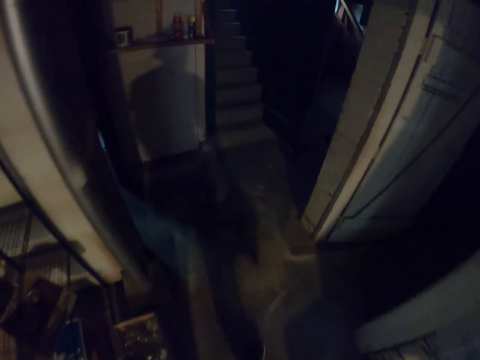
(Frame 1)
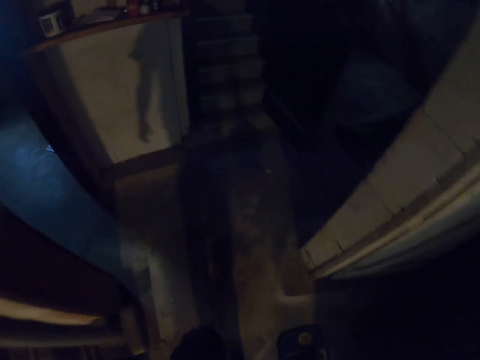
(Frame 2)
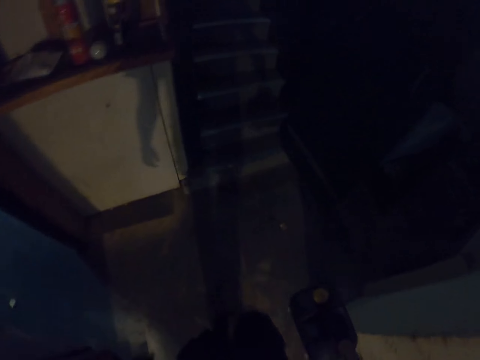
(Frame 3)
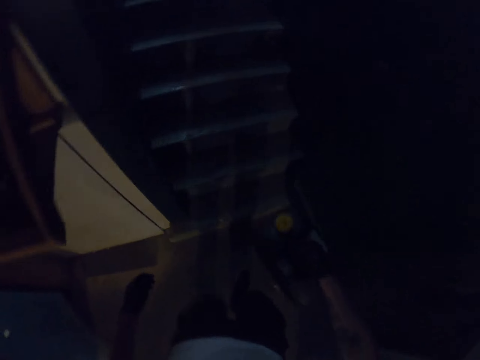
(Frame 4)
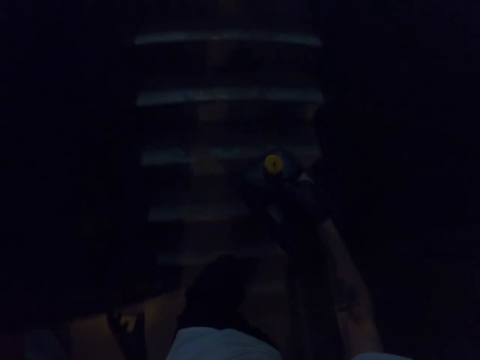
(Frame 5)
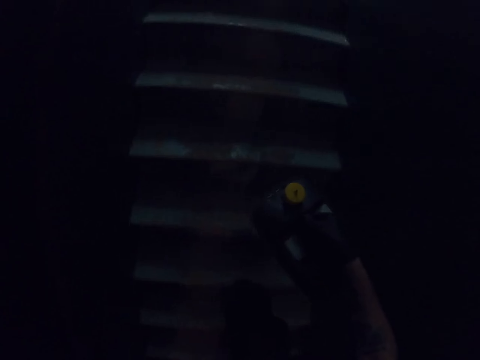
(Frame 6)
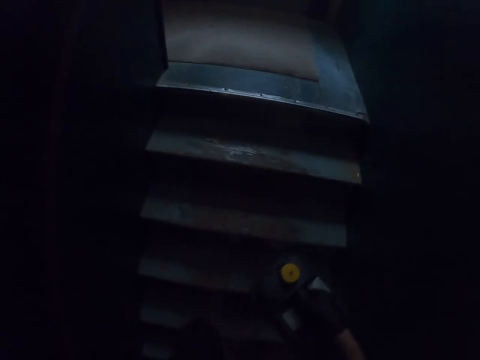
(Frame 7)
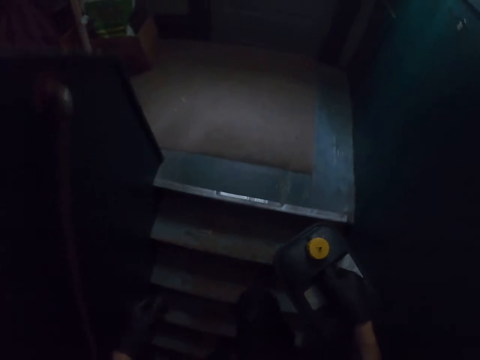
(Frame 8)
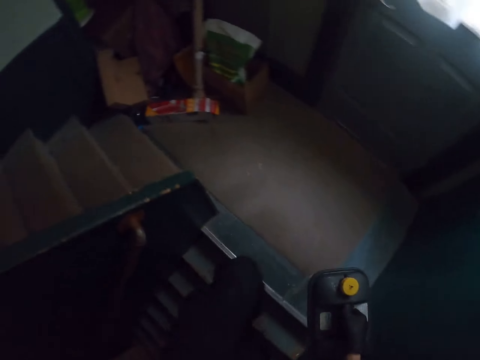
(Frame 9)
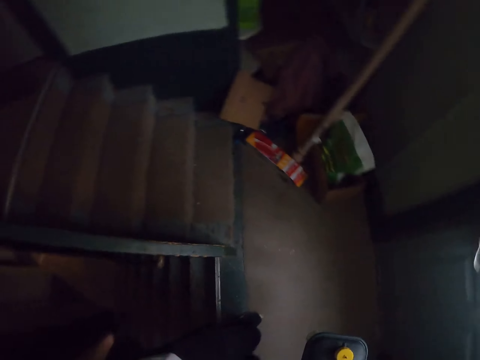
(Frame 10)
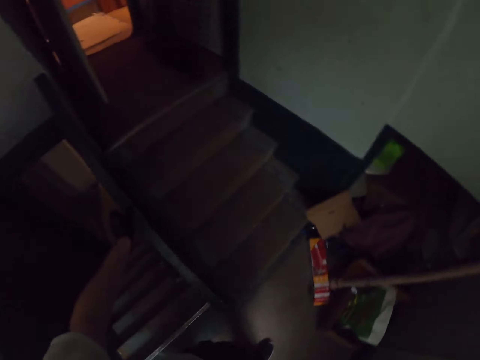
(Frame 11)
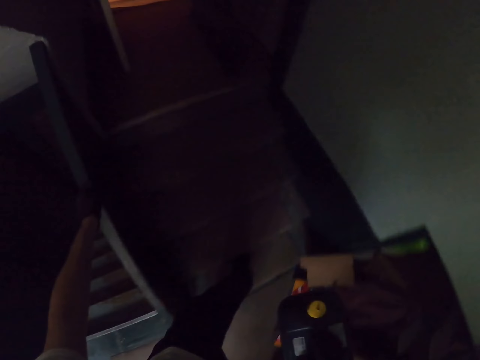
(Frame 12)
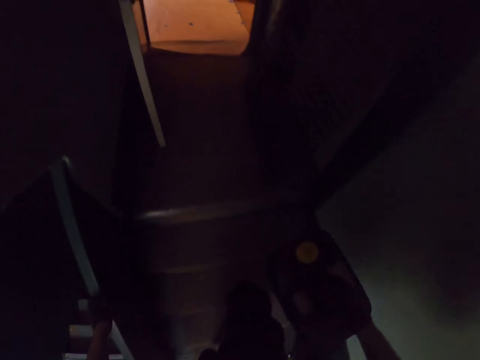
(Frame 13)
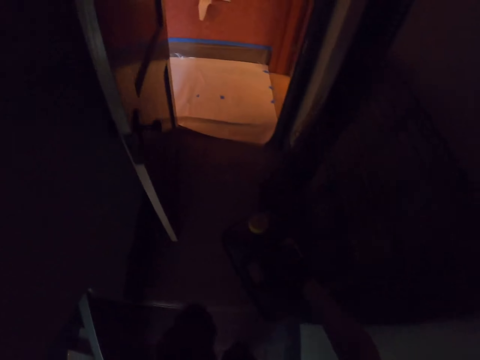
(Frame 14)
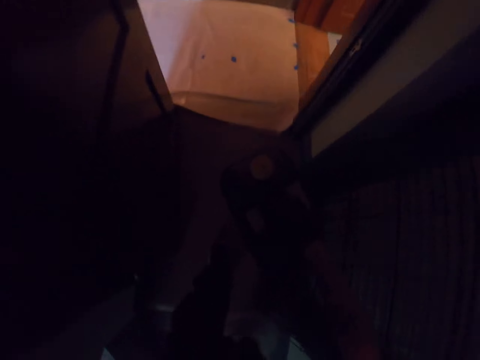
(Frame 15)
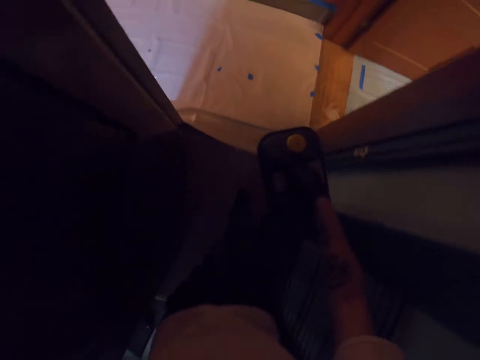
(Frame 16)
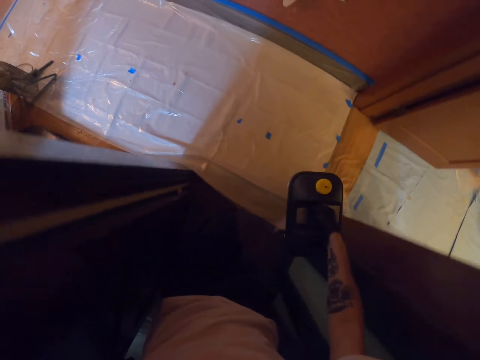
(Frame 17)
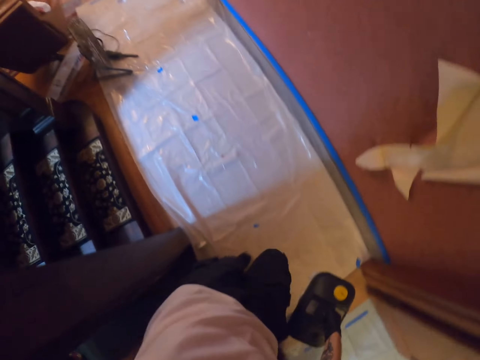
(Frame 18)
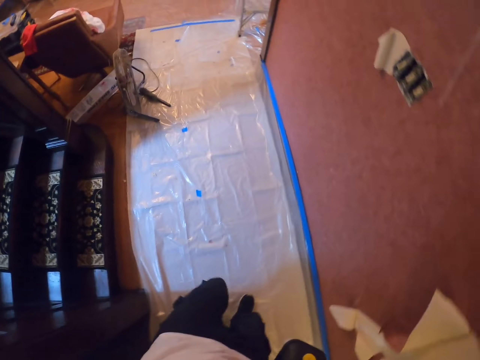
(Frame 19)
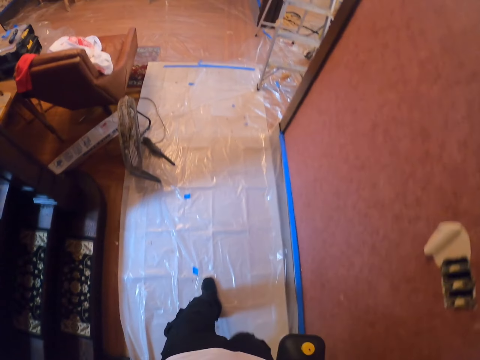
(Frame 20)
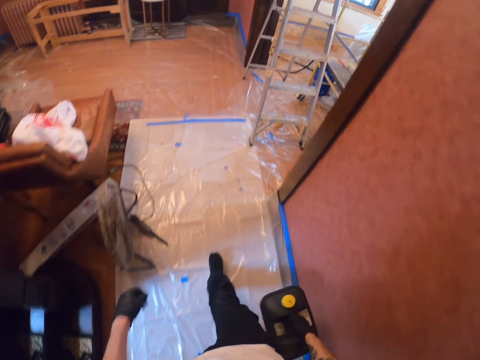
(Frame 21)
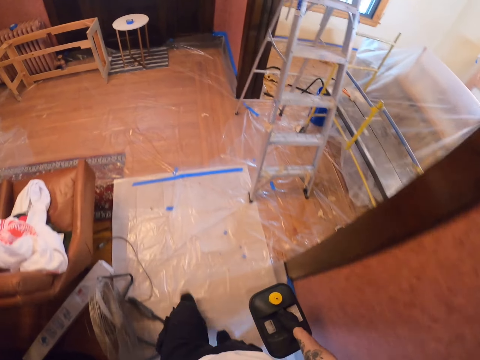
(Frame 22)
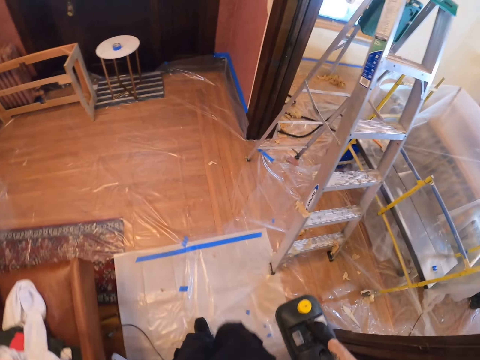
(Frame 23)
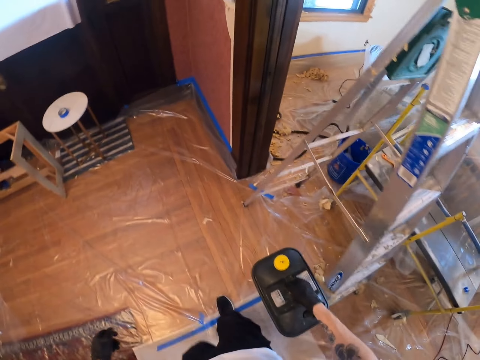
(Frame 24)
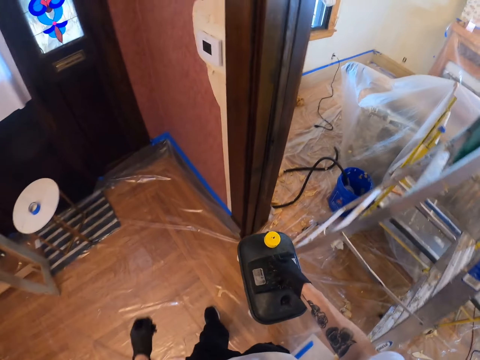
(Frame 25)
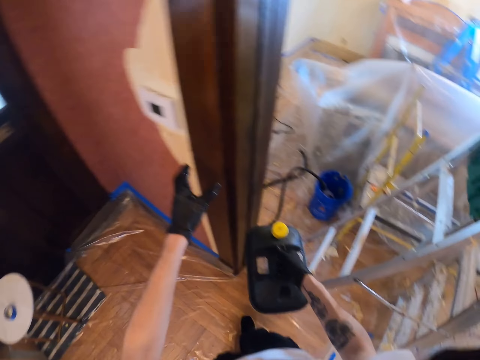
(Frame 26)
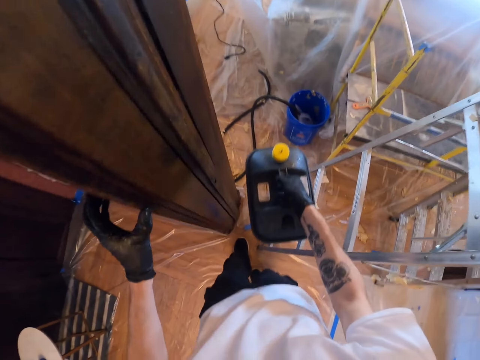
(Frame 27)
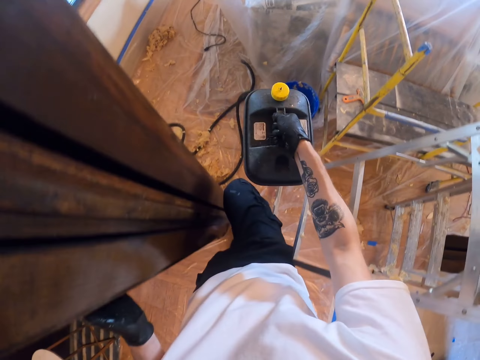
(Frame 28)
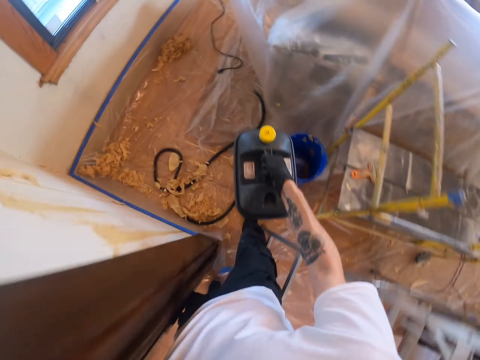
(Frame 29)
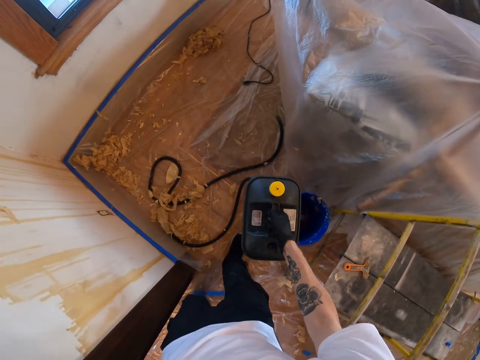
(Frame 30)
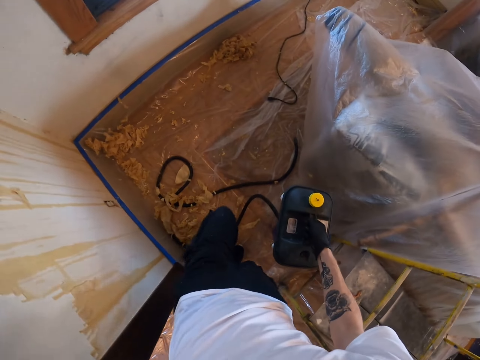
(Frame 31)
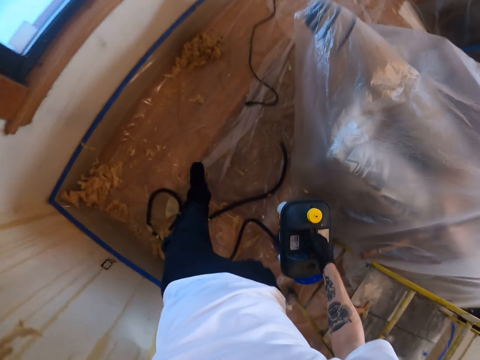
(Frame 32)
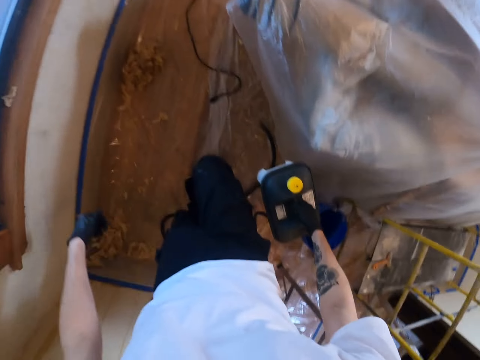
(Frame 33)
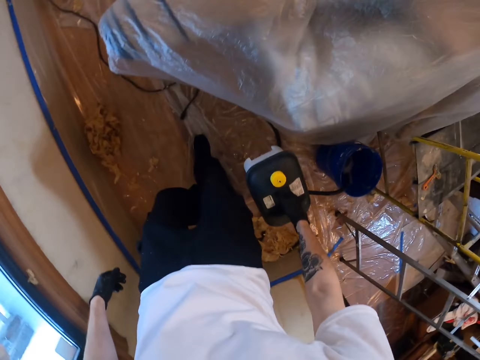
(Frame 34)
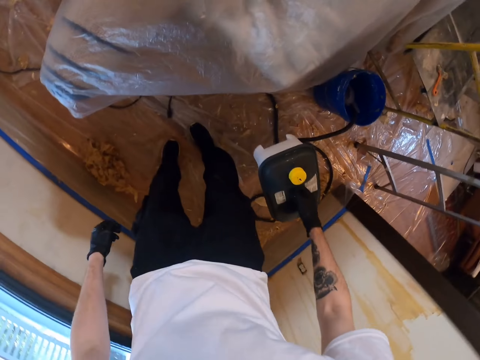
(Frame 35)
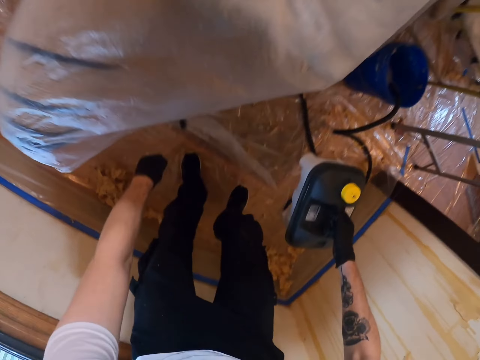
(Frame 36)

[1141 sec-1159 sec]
The camera wearer walks up the stairs. They walk in the house. They touch a wall. They walk in a room.

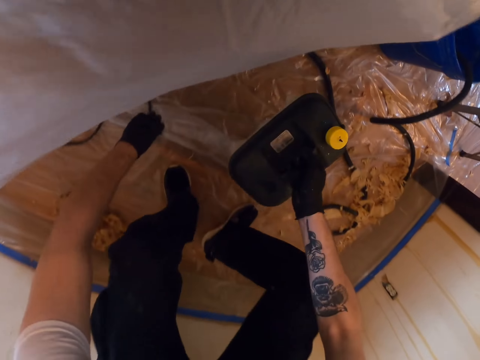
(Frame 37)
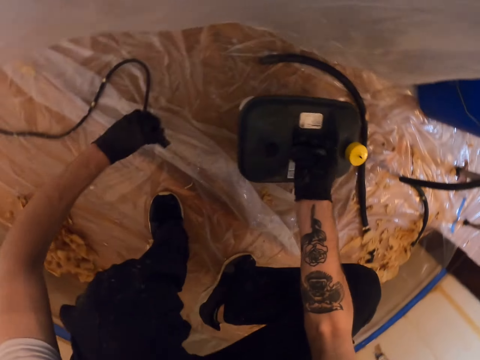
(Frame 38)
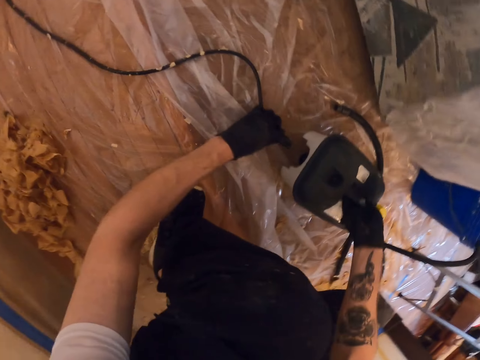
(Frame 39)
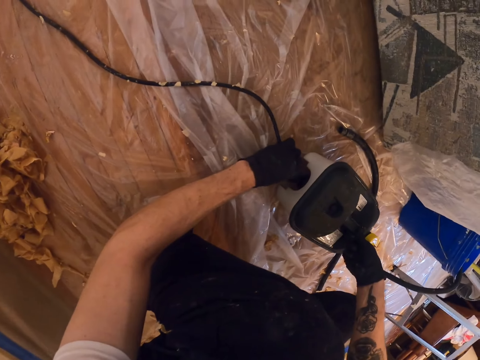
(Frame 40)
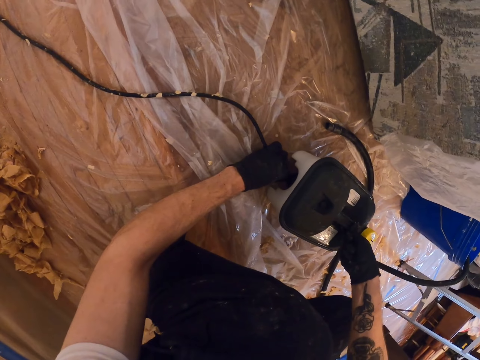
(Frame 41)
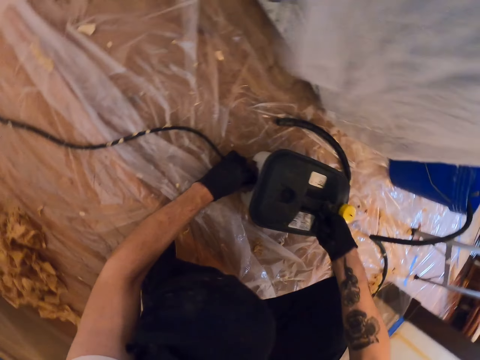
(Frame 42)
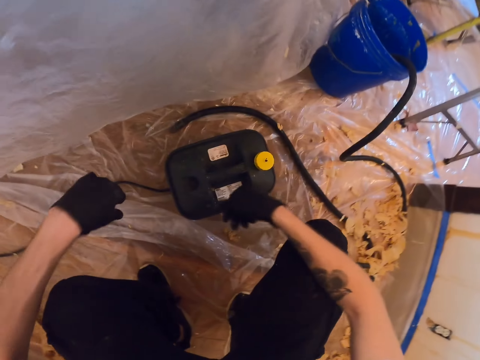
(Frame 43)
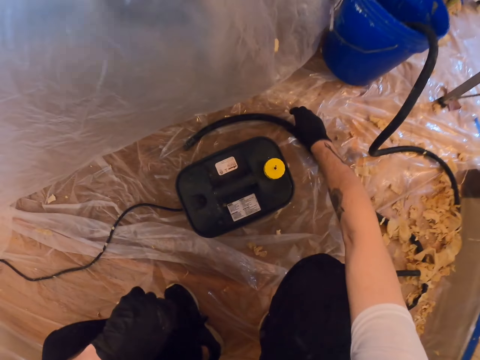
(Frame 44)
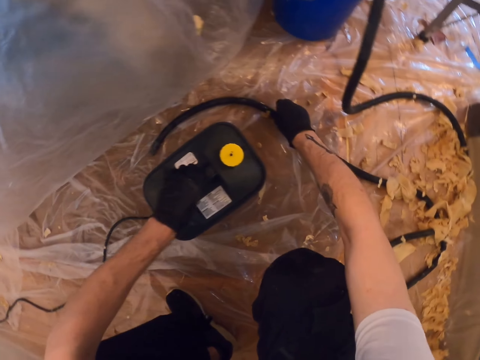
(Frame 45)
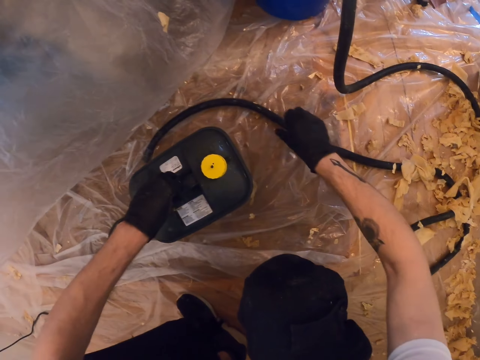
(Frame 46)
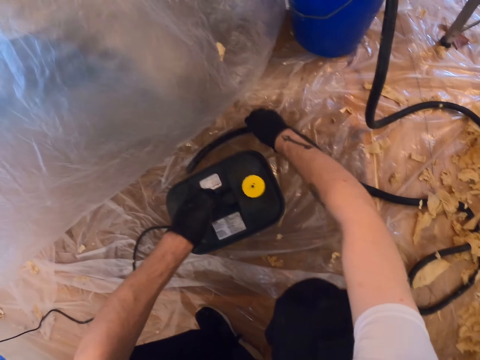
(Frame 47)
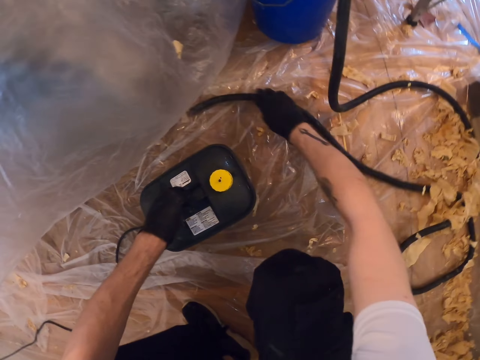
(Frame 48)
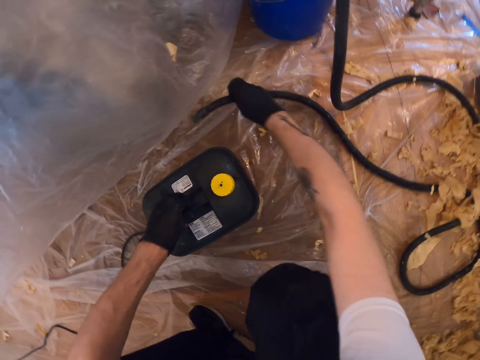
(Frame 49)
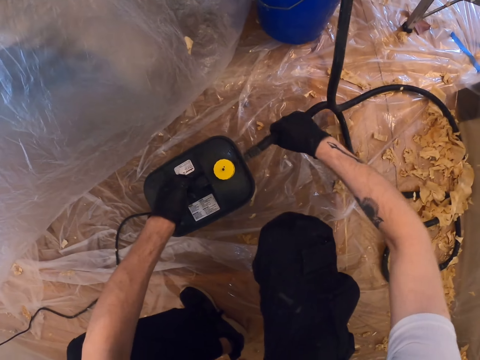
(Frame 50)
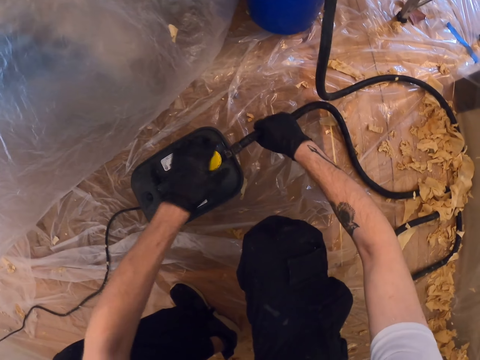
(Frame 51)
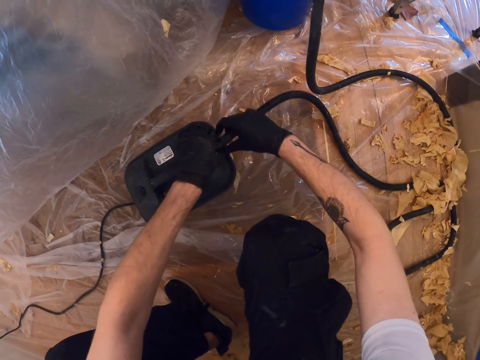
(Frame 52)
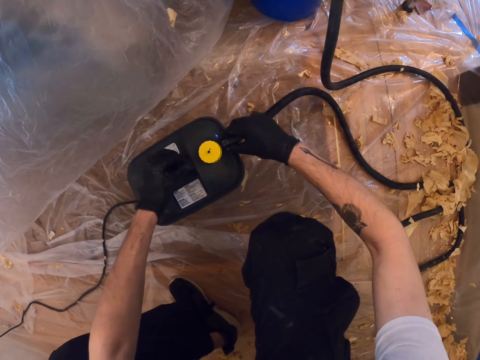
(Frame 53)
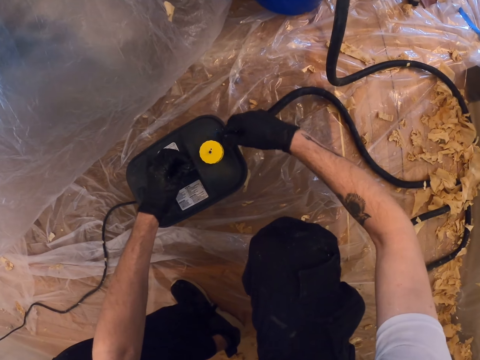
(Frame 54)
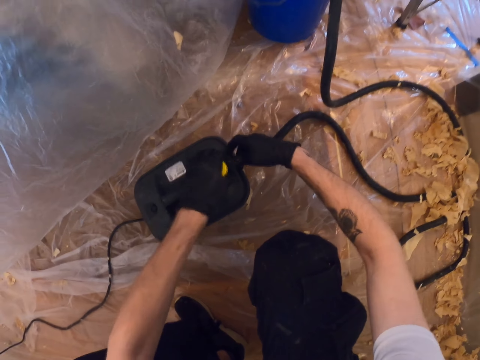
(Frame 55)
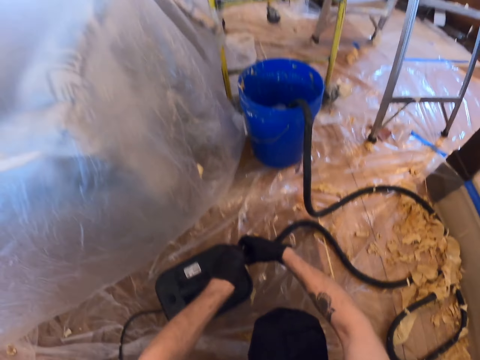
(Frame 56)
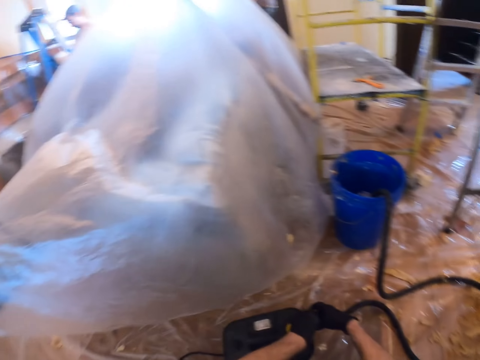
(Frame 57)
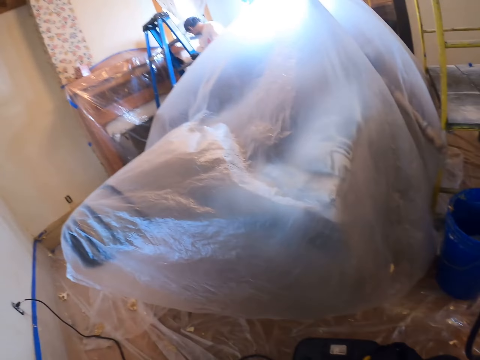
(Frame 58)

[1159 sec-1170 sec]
The camera wearer places the container down. They pick up the cable from the floor. They connect the cable to the container. They pick up the cable from the floor. They connect the cable to the container.
